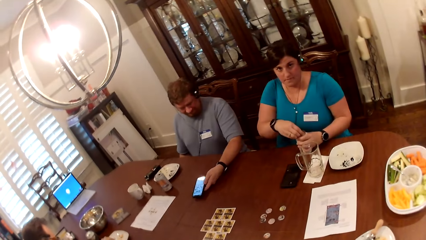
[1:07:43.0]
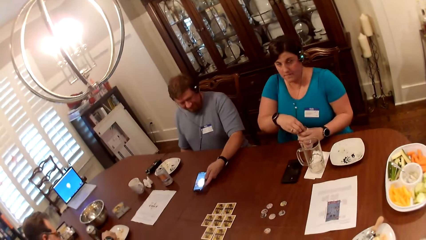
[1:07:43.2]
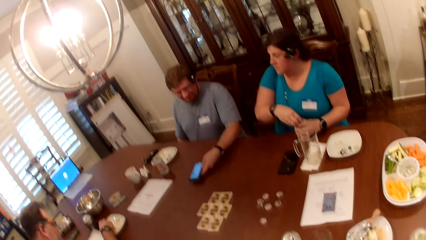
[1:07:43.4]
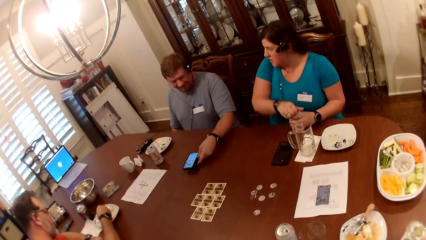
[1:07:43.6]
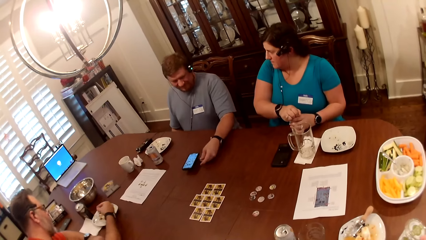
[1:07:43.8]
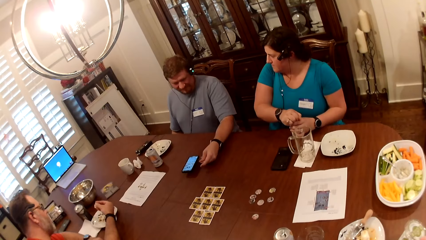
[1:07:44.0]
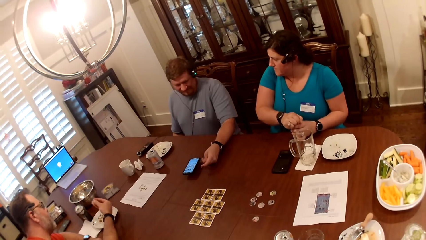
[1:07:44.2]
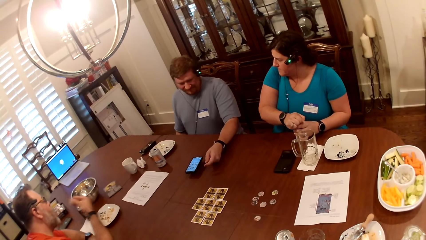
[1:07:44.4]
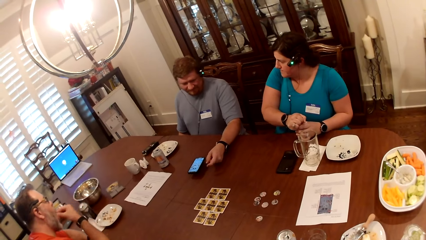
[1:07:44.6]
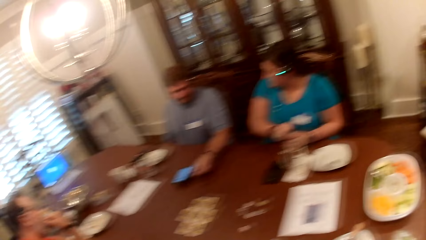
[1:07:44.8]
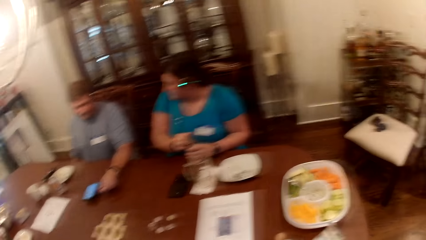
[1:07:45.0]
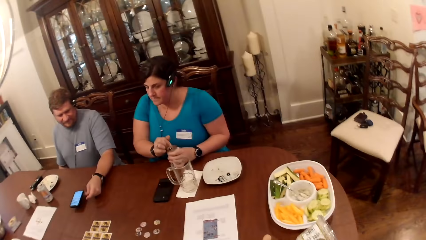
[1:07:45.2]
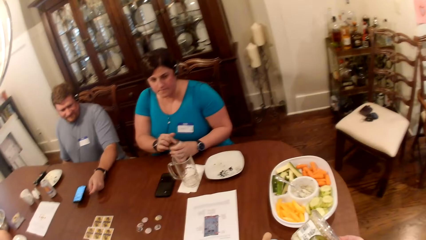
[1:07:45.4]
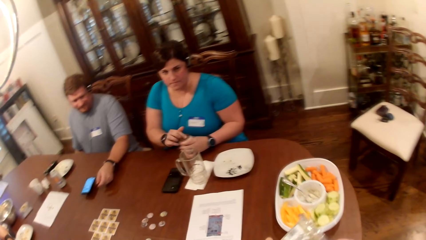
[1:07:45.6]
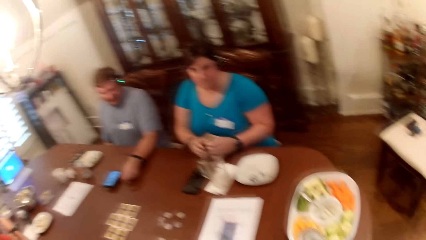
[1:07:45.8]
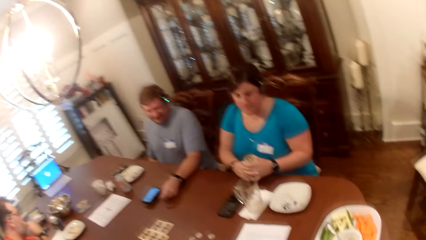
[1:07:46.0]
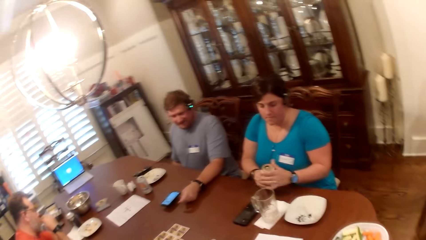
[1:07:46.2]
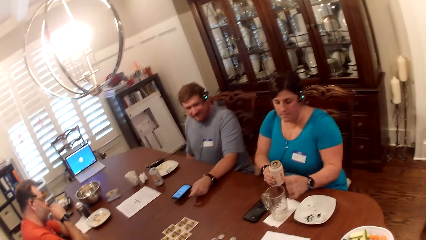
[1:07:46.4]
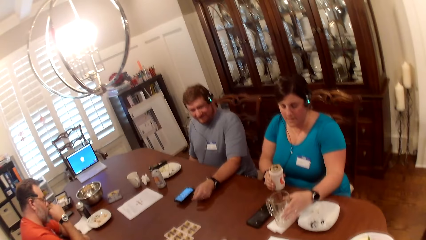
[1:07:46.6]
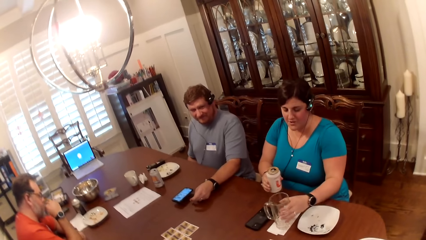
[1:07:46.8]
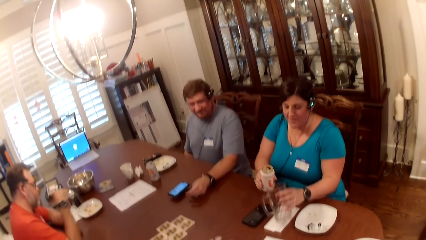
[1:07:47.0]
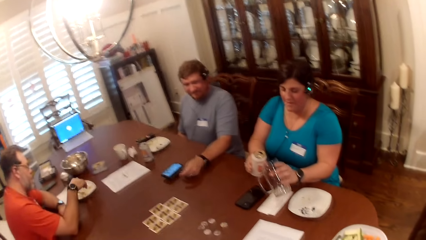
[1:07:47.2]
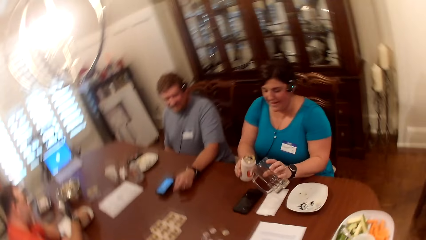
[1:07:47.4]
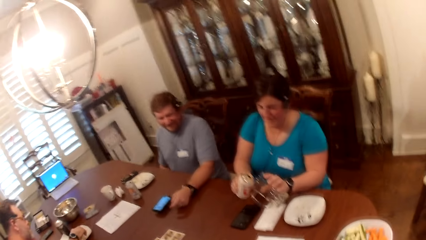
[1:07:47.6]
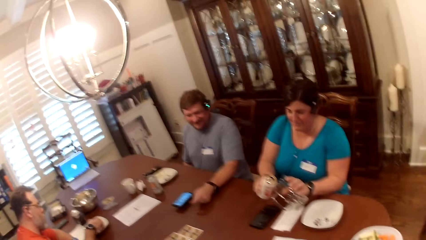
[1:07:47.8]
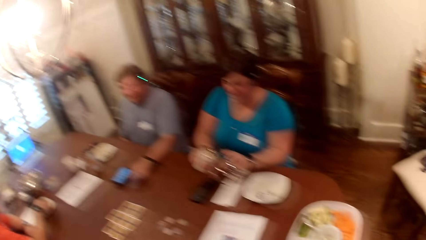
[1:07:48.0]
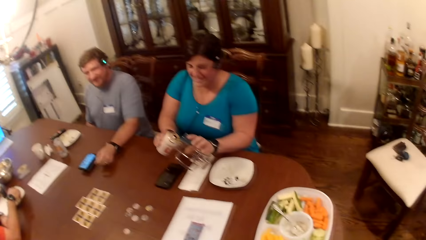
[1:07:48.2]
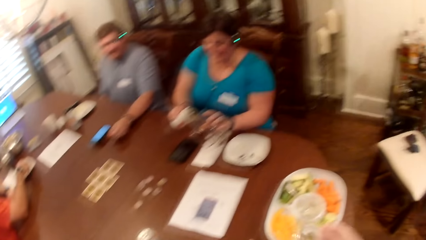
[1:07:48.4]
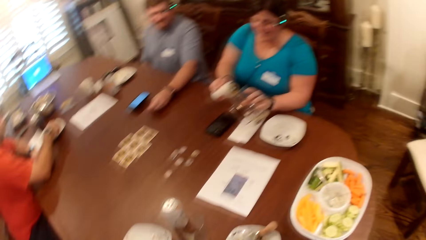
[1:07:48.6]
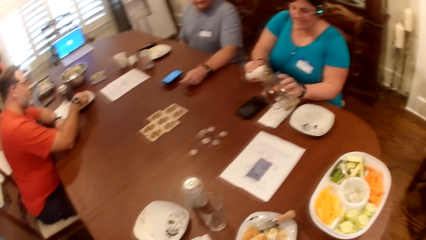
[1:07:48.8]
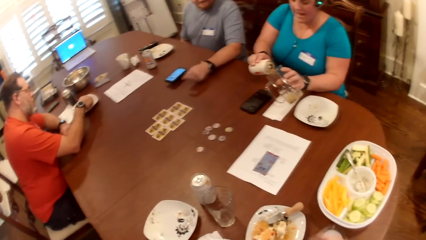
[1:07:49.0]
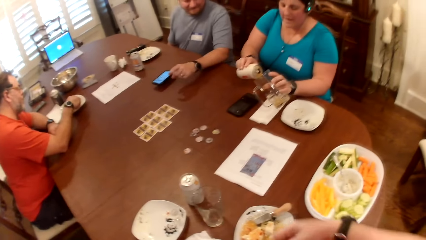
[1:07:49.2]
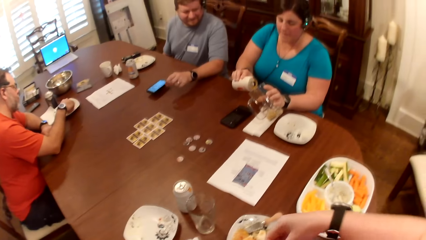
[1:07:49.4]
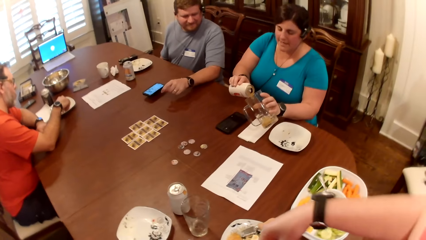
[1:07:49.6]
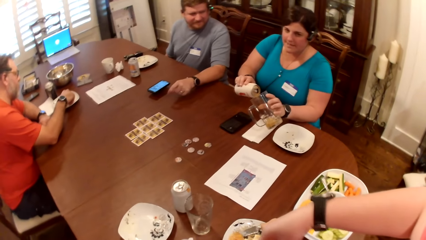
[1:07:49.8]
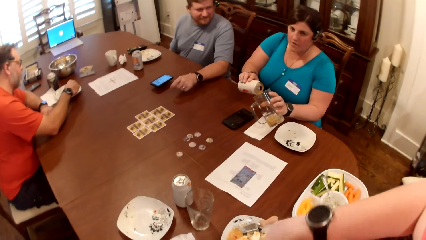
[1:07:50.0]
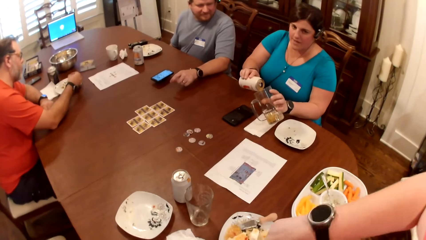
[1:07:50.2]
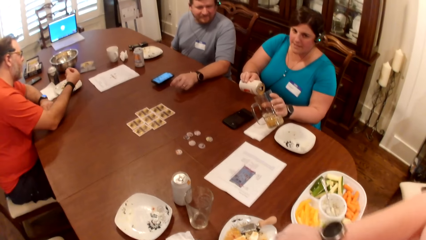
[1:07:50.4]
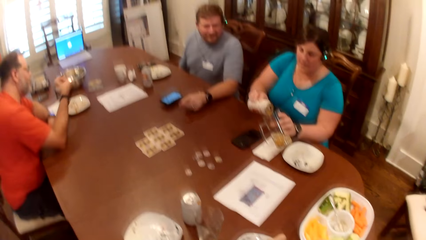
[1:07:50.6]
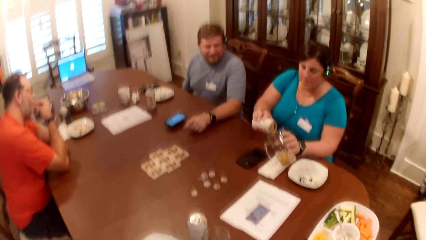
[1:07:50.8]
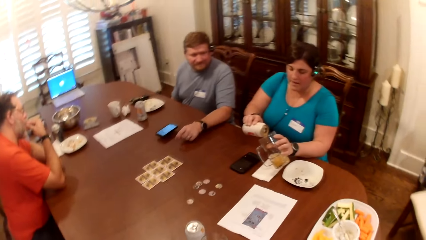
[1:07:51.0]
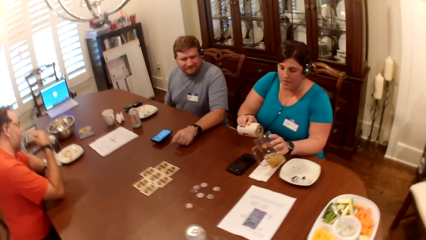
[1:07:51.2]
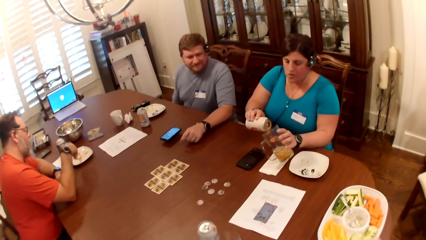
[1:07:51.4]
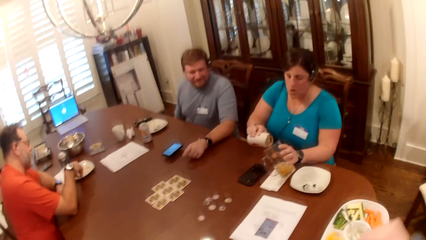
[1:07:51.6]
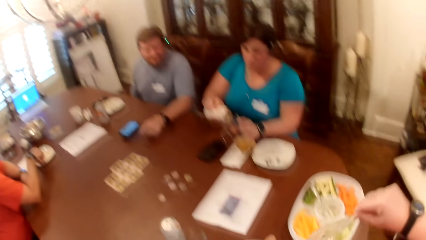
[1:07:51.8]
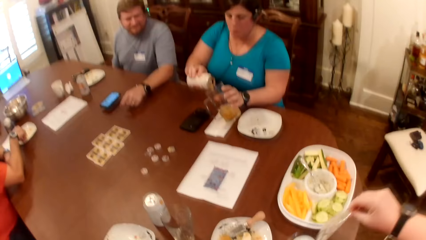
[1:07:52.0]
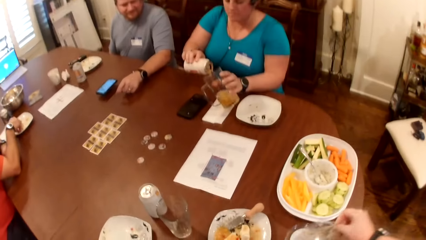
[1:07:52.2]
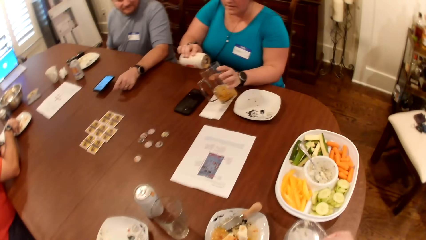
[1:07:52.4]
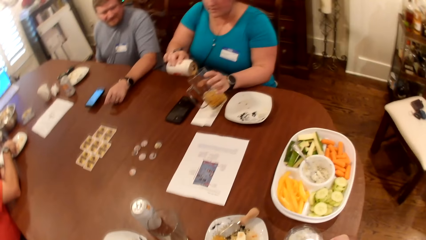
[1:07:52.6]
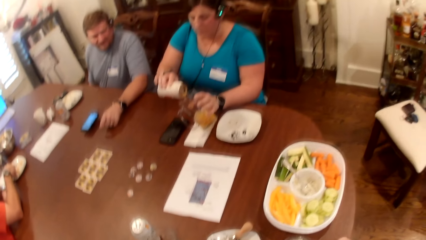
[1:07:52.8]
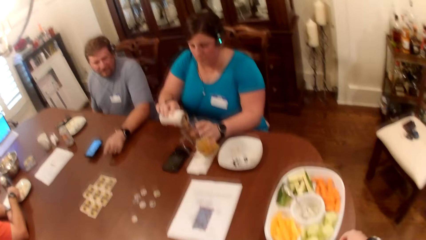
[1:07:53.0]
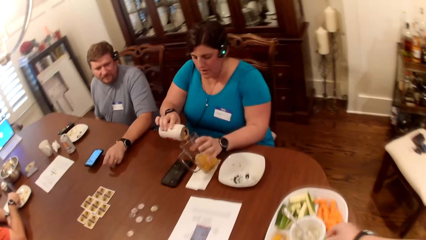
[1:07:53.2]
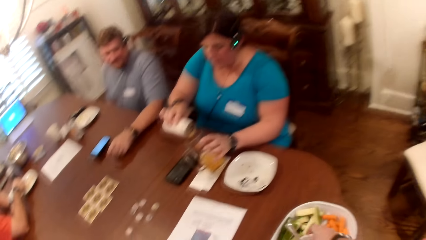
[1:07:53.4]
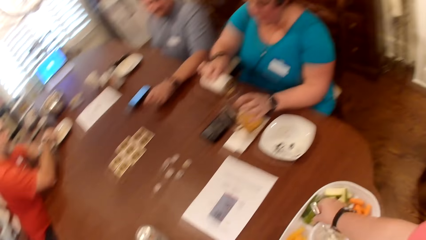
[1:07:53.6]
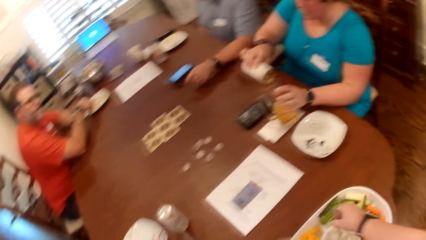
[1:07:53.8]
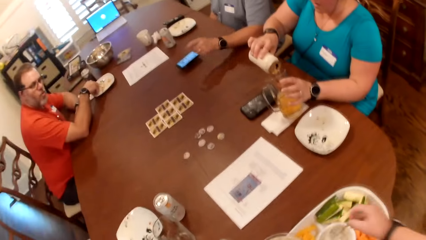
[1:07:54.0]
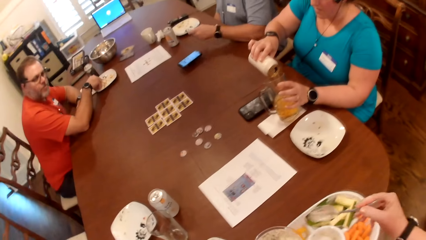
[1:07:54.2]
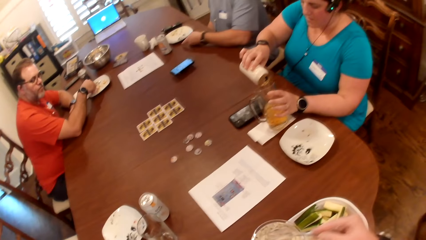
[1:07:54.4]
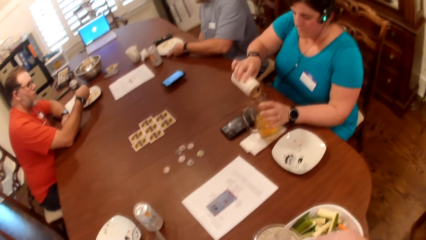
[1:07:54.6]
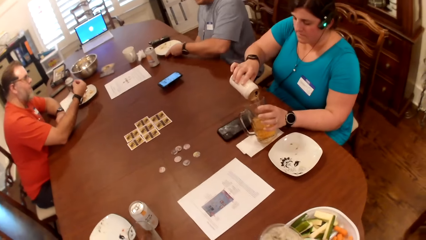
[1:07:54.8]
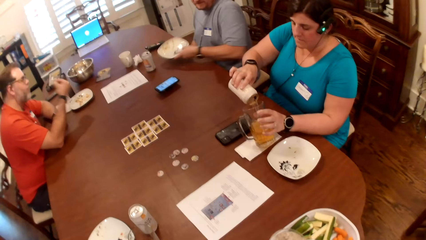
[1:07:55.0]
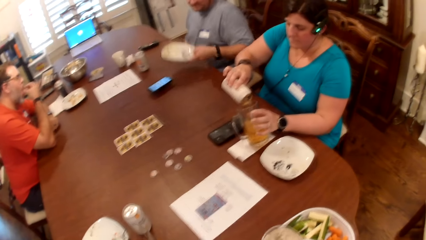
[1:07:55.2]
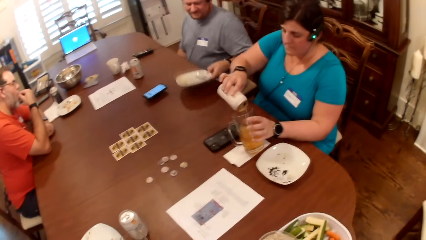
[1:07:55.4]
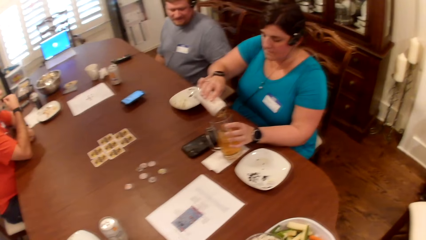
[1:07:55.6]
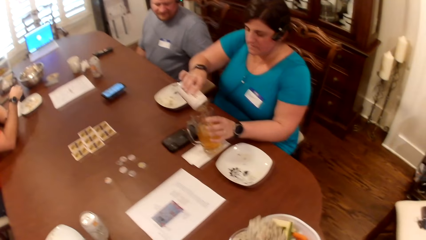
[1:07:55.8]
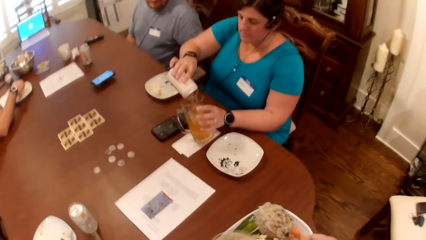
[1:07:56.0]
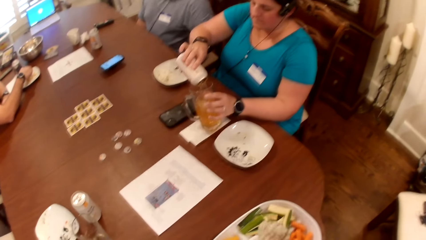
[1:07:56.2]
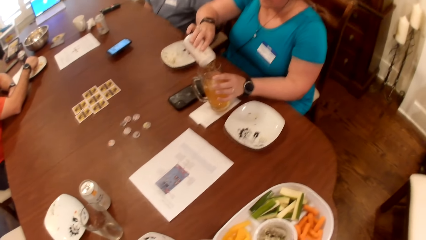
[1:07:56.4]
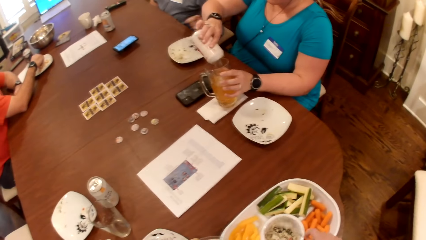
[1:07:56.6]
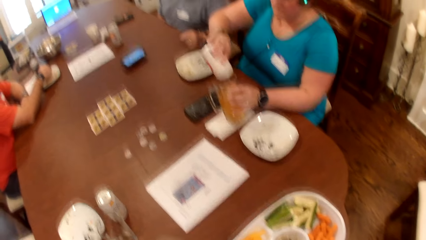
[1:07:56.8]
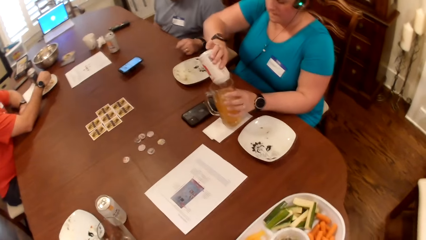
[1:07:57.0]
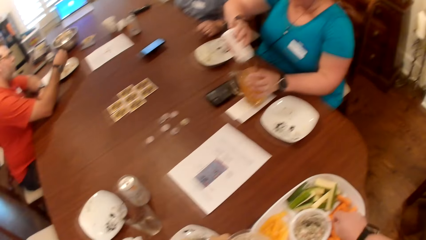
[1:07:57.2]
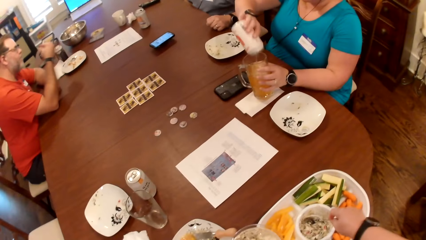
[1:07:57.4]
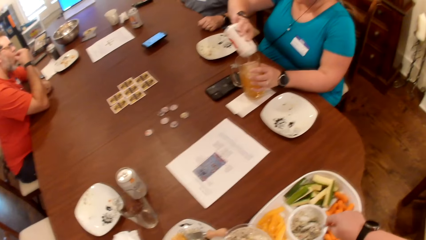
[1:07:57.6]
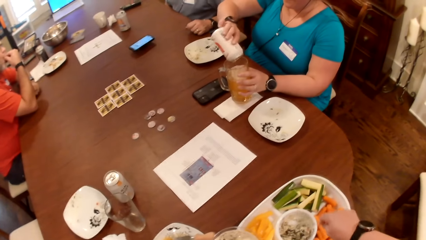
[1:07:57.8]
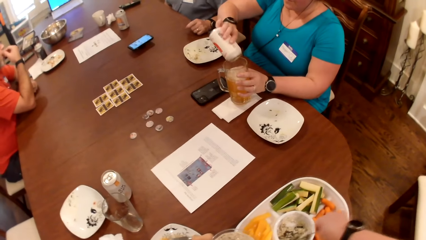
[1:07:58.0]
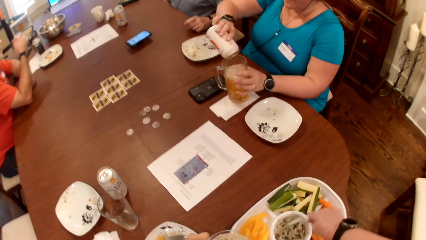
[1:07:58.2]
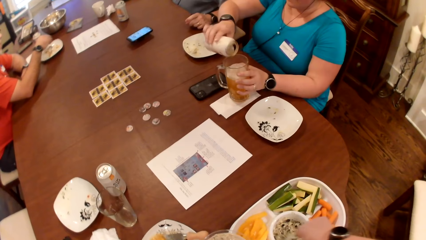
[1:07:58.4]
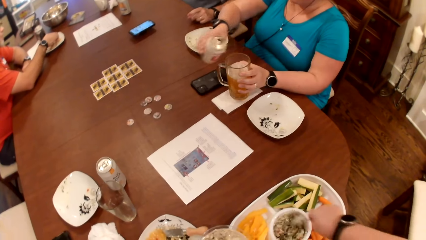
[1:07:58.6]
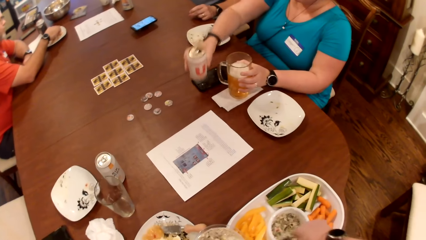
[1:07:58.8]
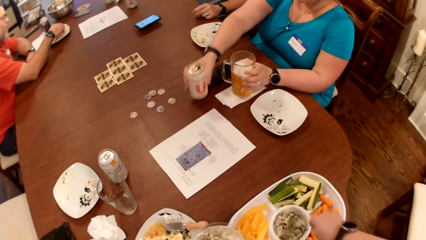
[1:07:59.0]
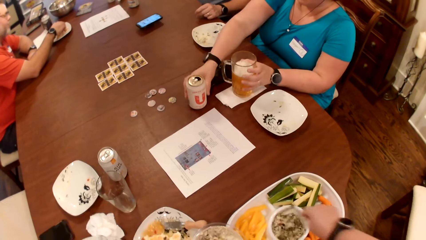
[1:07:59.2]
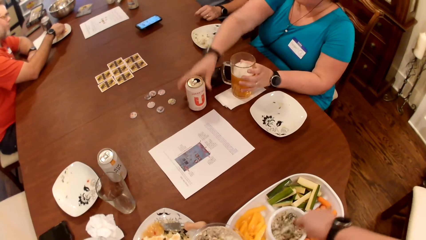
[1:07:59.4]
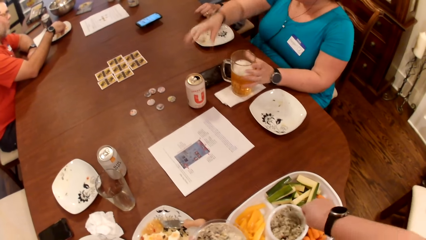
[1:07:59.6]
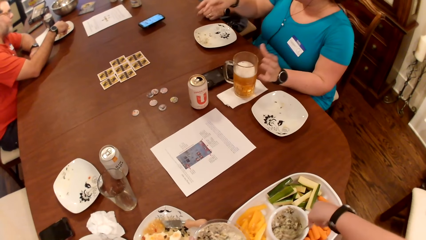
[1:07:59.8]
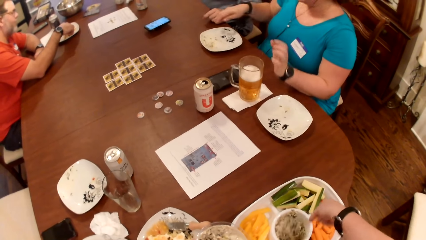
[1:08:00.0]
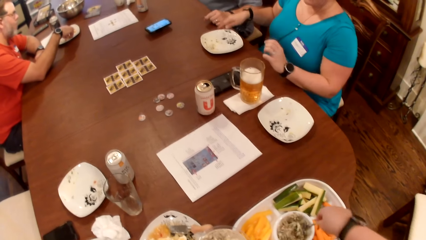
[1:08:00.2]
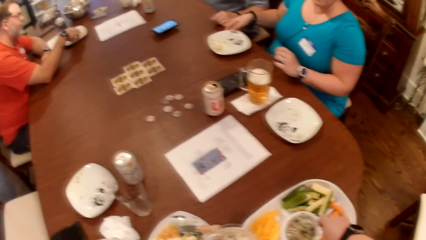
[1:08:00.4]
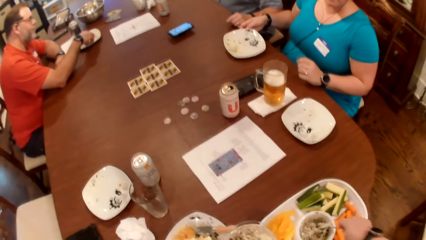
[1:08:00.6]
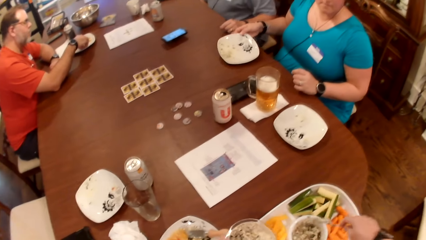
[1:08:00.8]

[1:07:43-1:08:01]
The woman opens the can on the table with her right hand. The man picks food from the plate on the table with his right hand. The man eats the food in his right hand. The woman picks a glass cup from the table with her left hand. The woman pours the drink from the can in her right hand into the glass cup in her left hand. The camera wearer converses. She places the cover in her right hand on the table. She picks a spoon from a plate on the table with her right hand. She serves cream from a bowl in her left hand with the spoon in her right hand. The man takes the plate and puts down the plate. The camera wearer serves the cream in the spoon in her right hand into the plate on the table. She stirs the cream in the plate with her right hand. The woman places the can in her right hand on the table.
